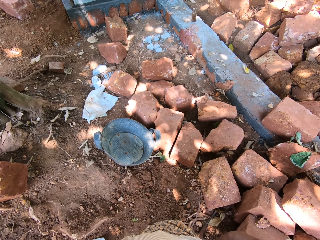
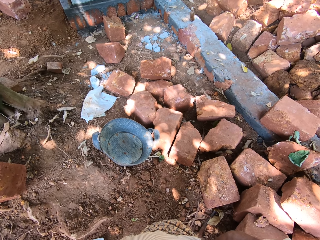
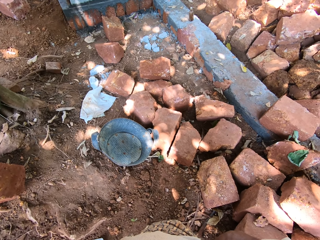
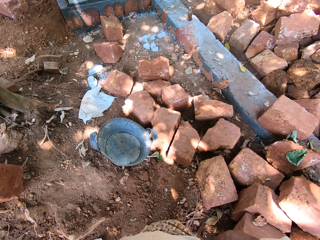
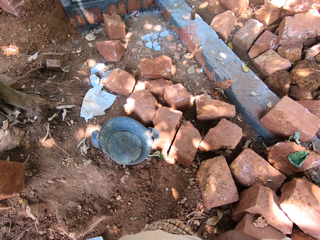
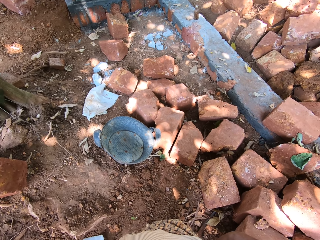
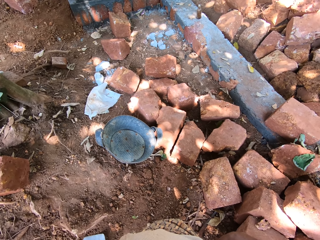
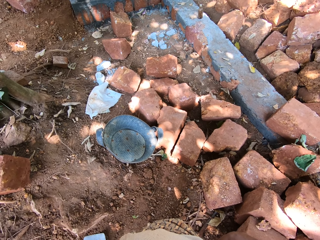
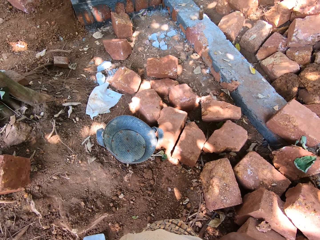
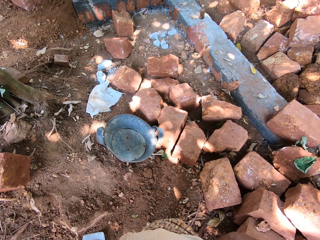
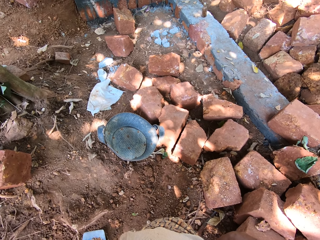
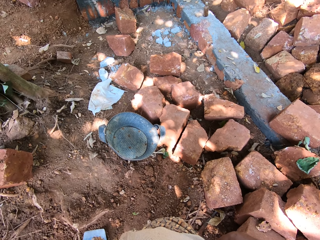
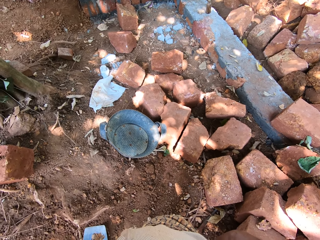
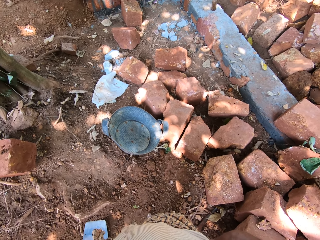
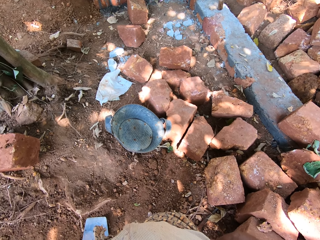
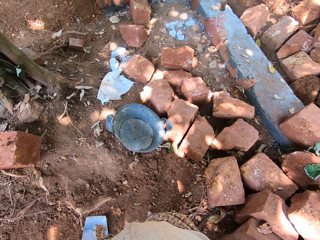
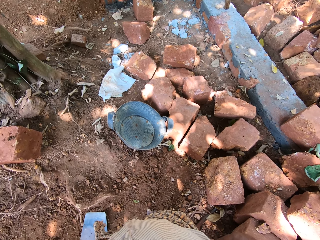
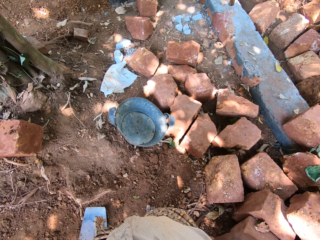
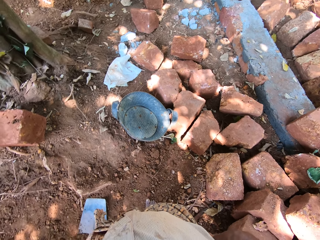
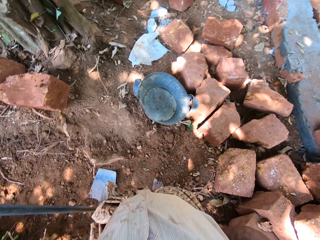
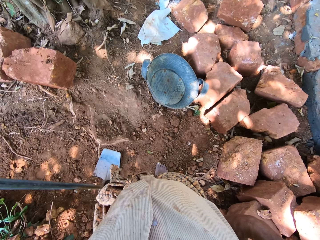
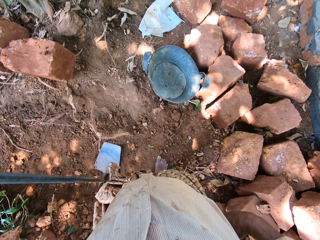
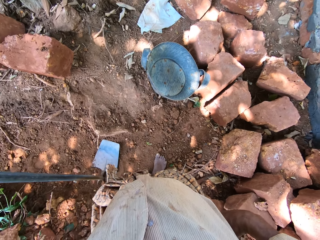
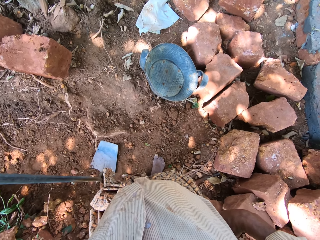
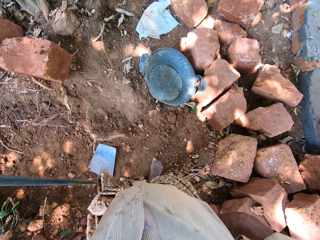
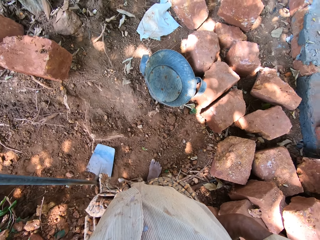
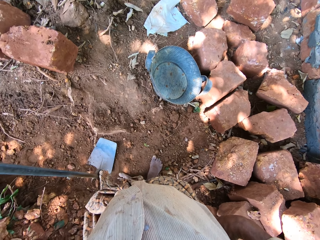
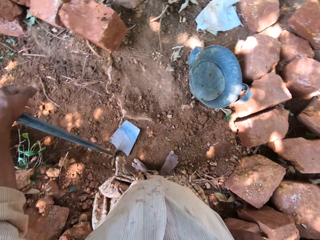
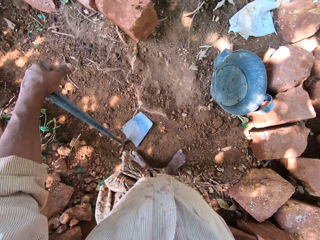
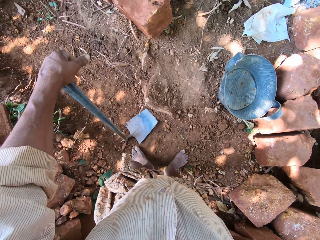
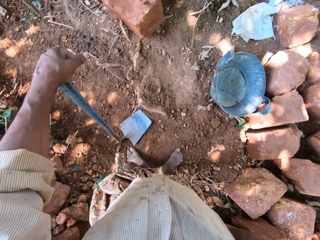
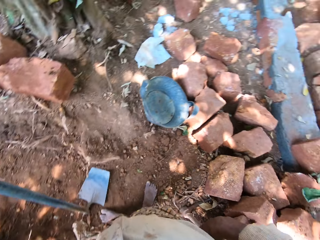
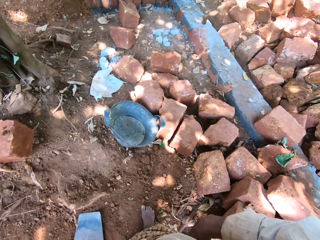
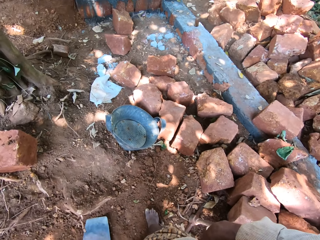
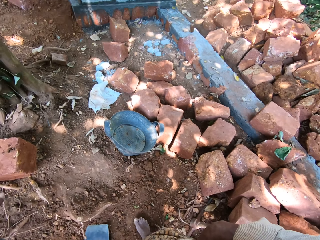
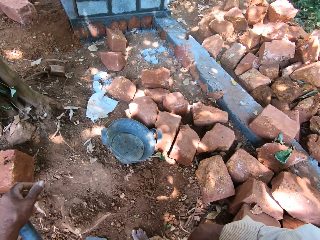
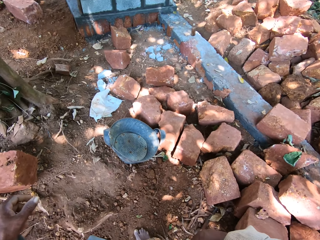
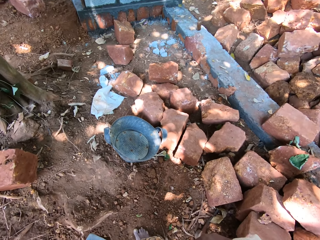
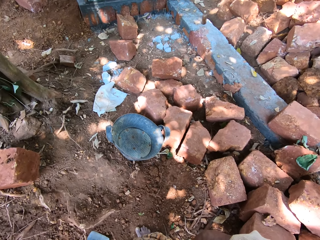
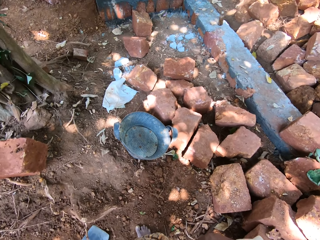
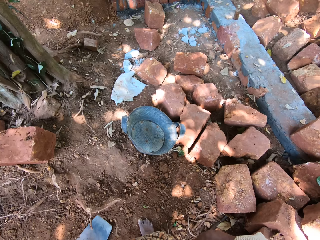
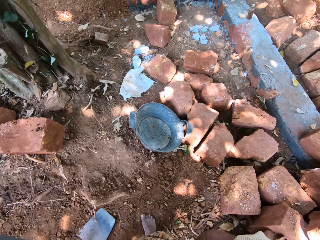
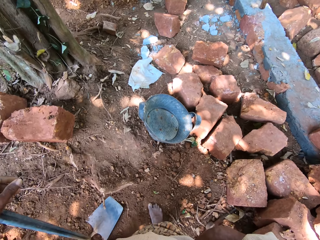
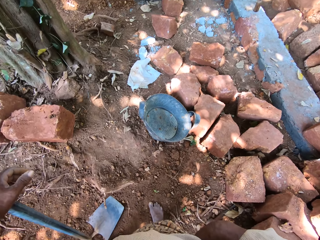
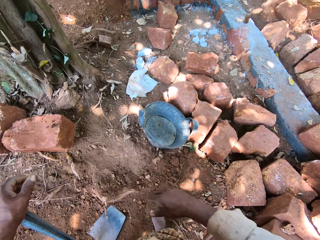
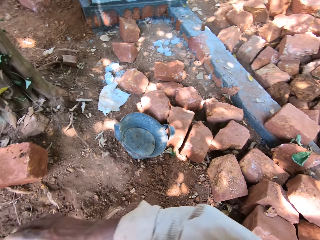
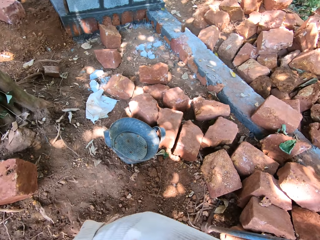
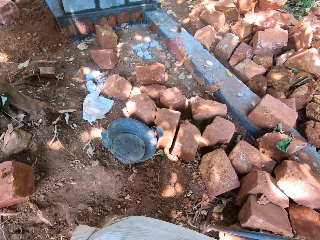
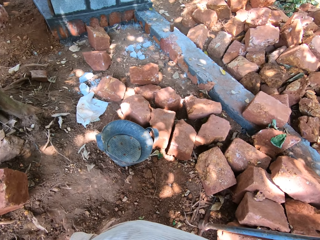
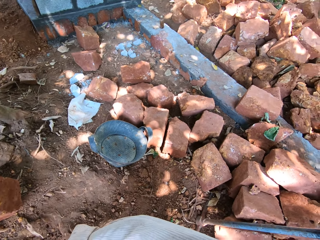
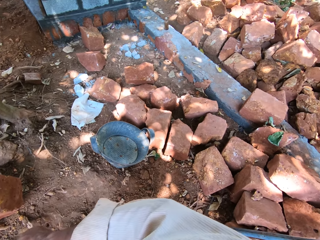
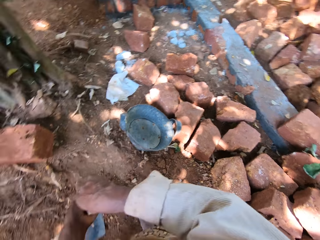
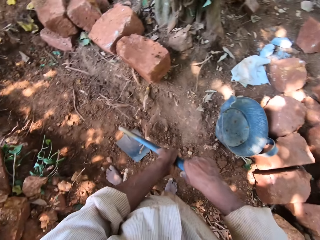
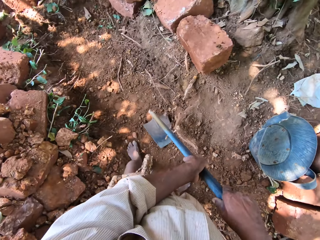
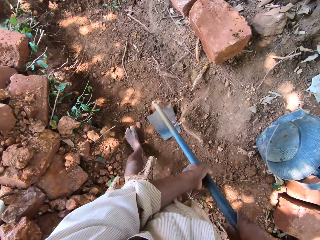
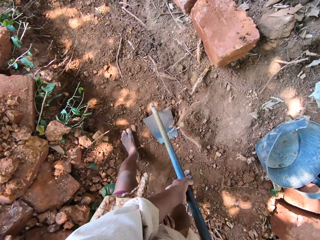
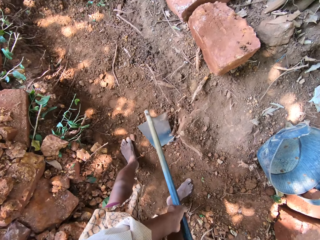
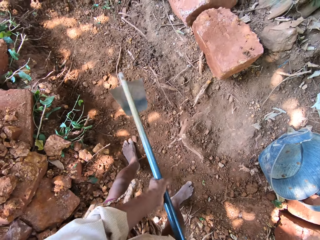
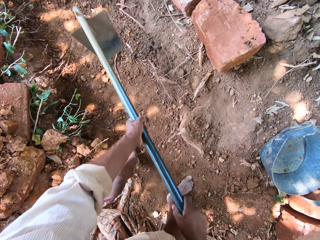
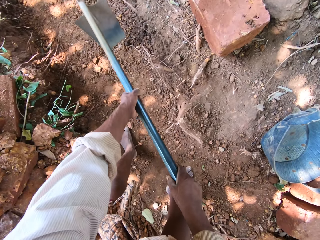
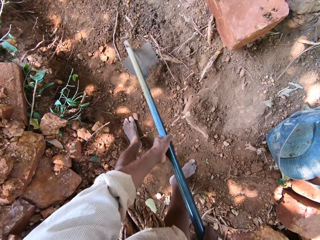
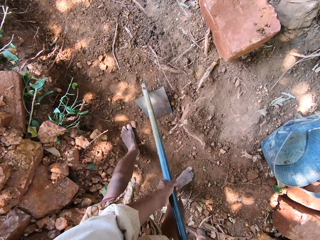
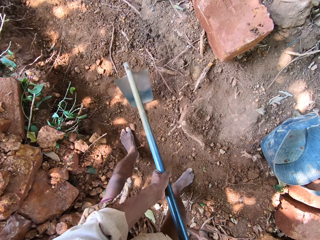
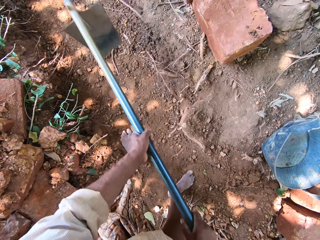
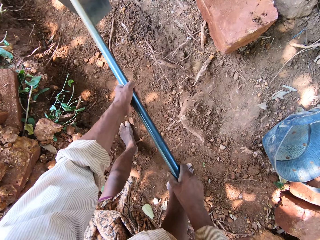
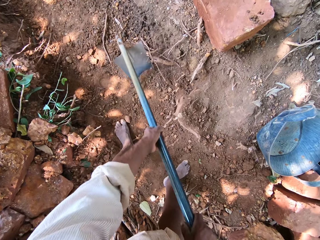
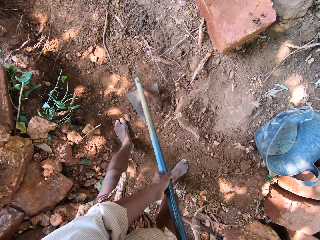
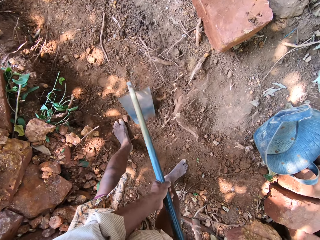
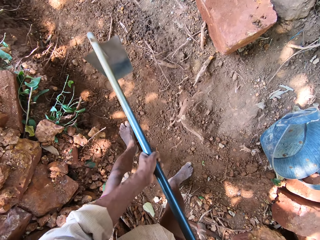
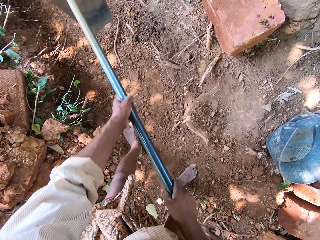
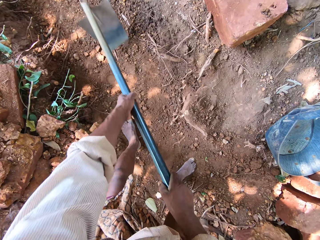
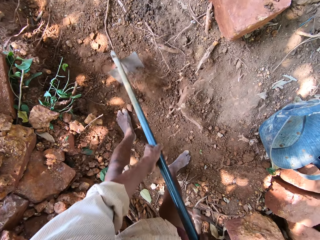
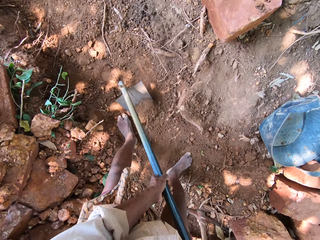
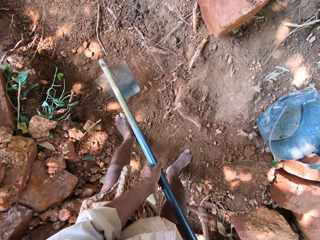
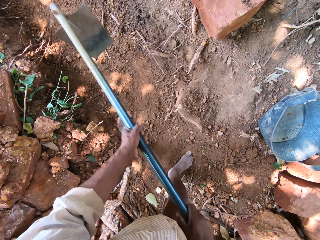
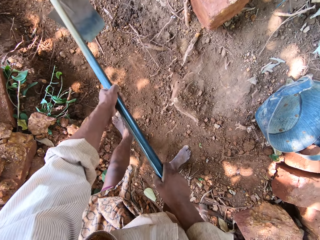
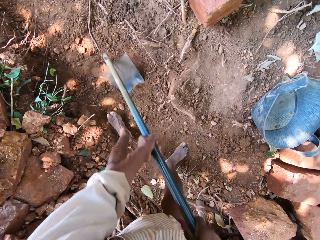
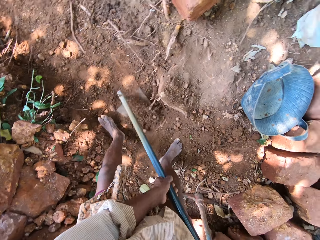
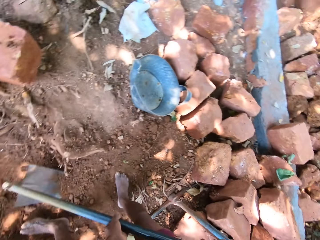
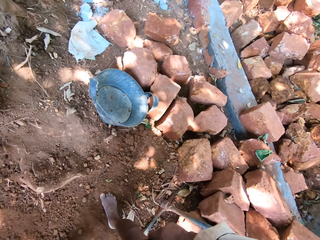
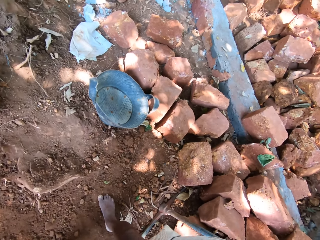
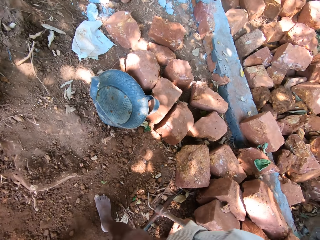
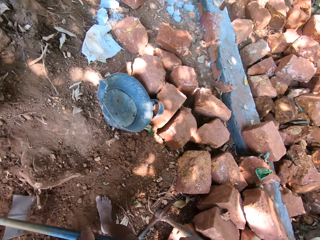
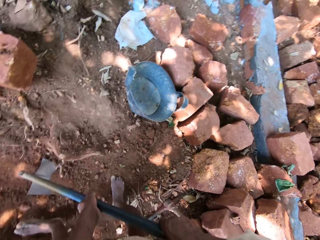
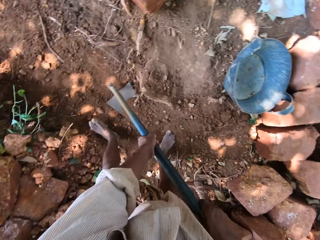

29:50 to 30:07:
The camera wearer stares at the bucket. He gathers sand on the ground with the hoe in his hands. He digs soil with the hoe.

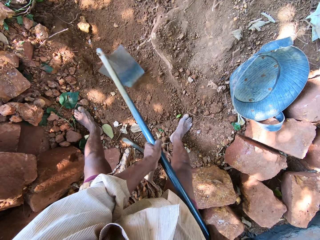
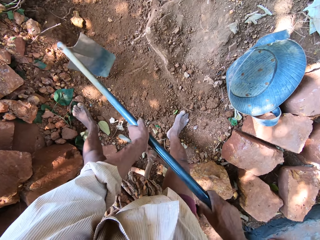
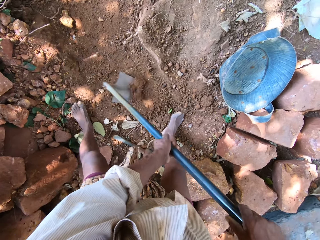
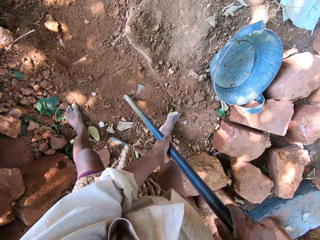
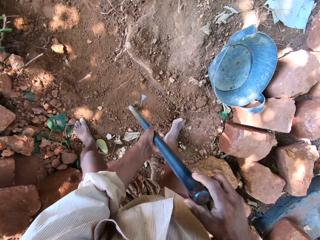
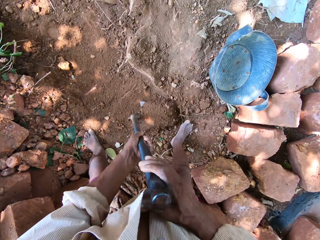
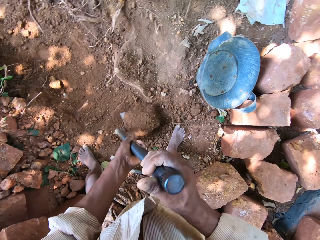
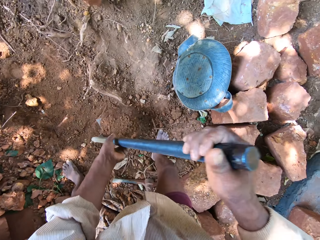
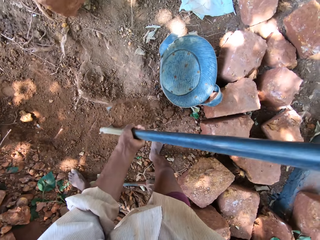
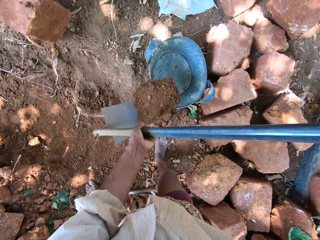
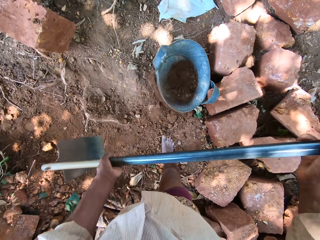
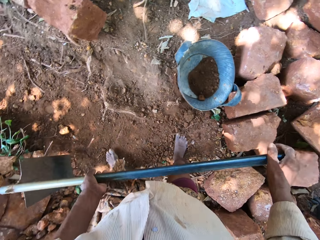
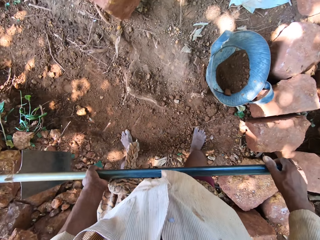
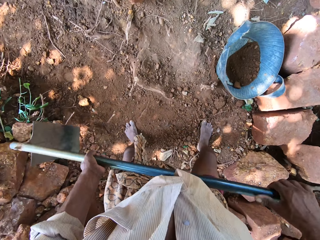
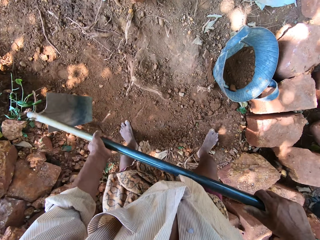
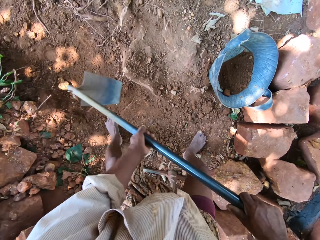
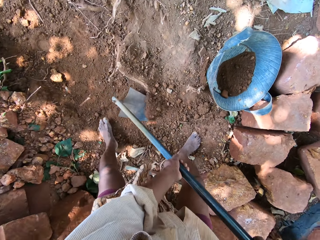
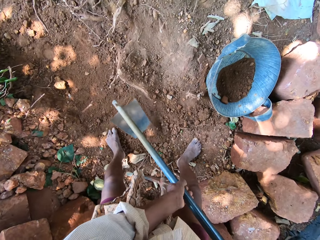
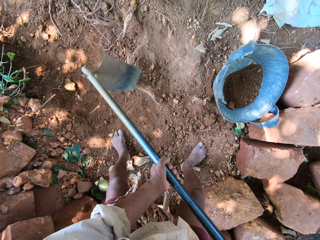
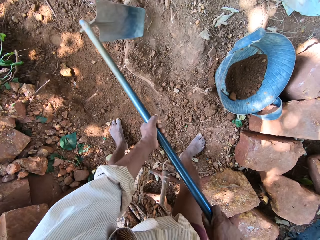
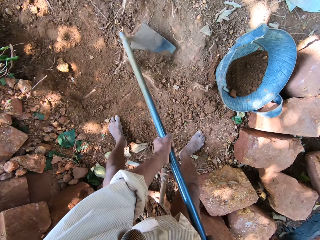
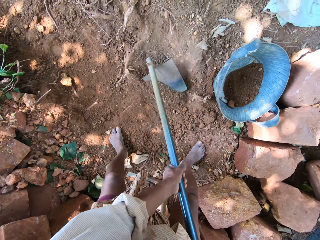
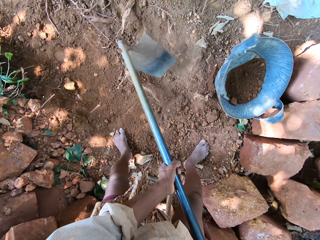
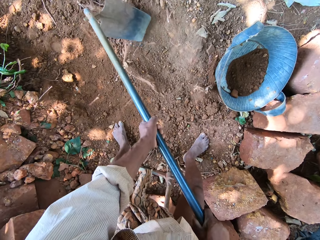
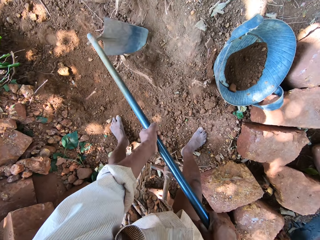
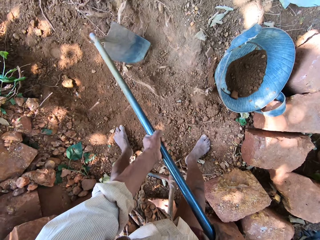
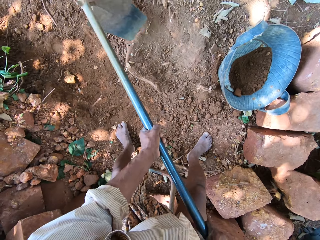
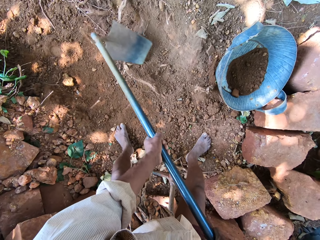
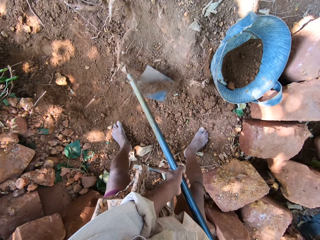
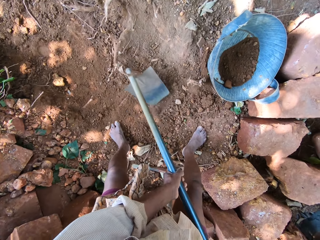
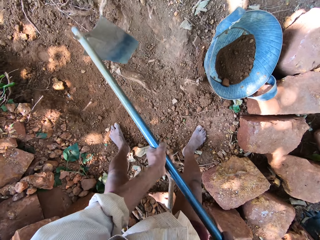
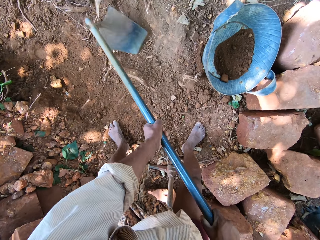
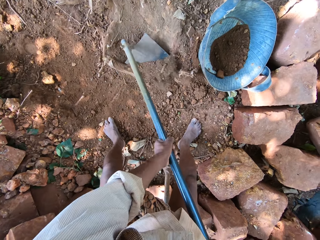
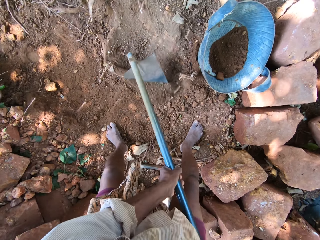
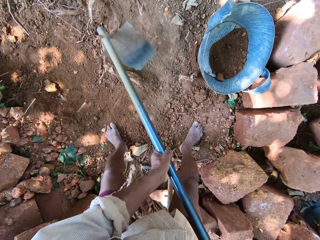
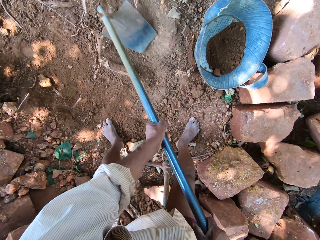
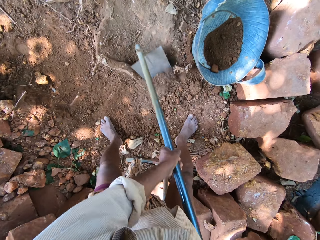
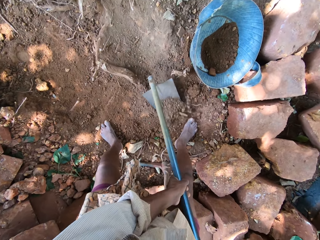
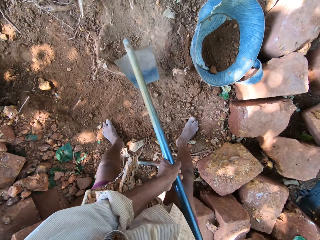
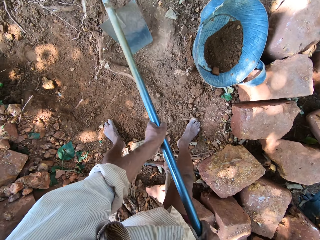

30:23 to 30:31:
The camera wearer scoops soil with a hoe. He pours the sand into the pan with the hoe in his hands. He gathers sand on the ground with the hoe in his hands. He digs the soil with the hoe.
